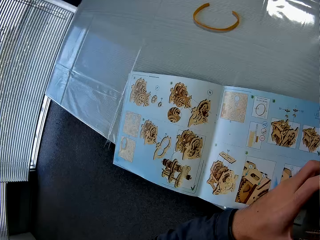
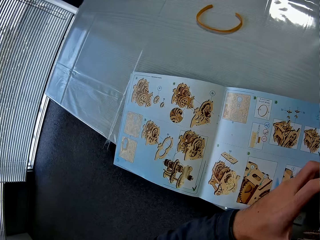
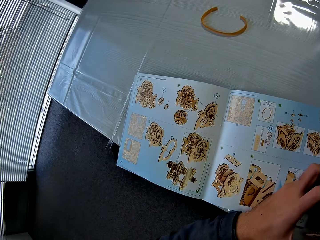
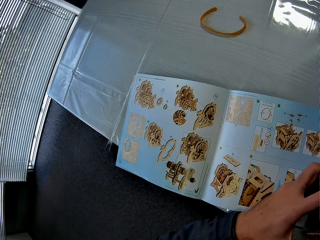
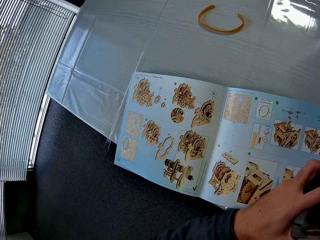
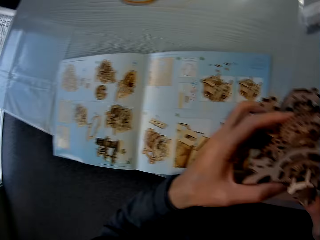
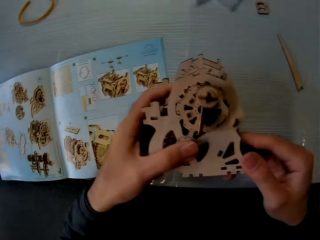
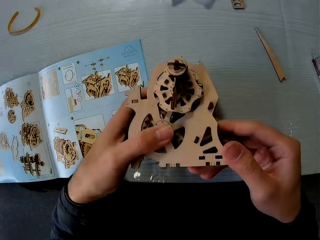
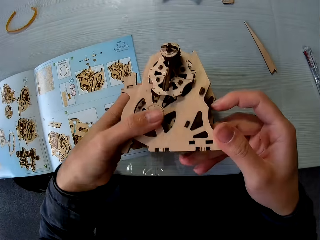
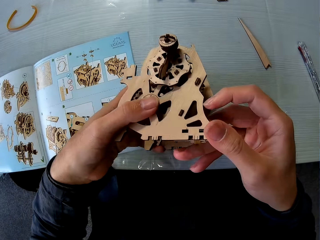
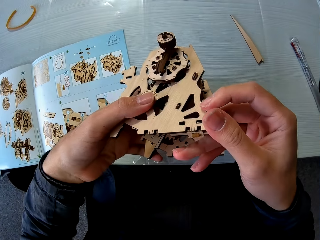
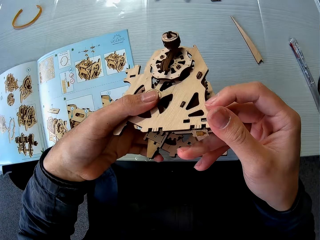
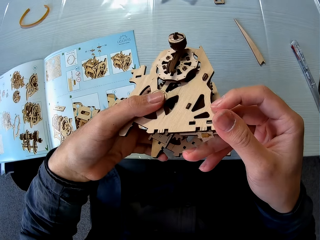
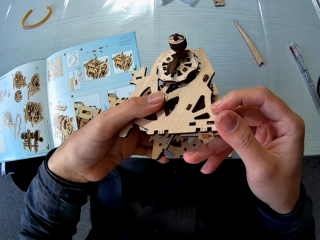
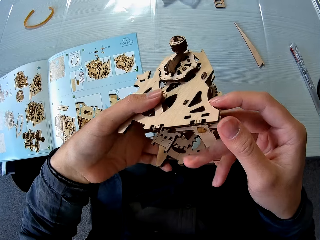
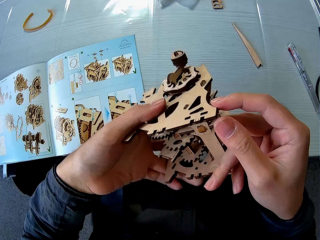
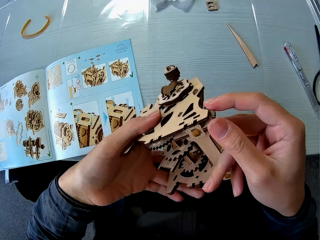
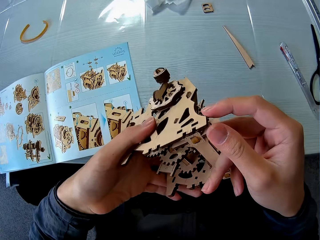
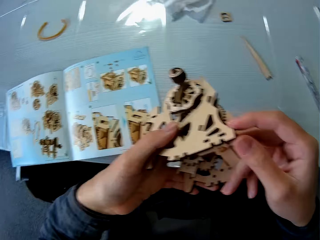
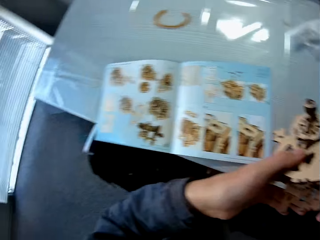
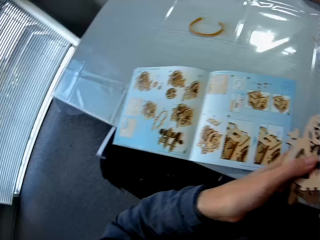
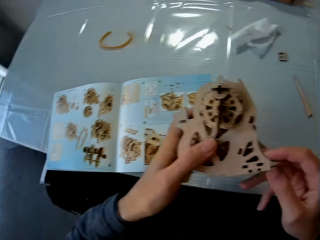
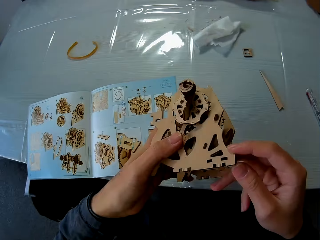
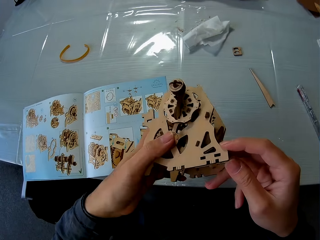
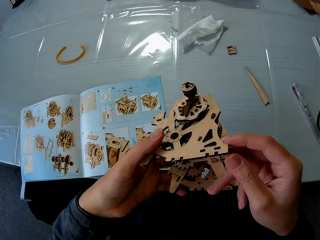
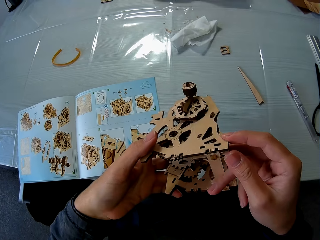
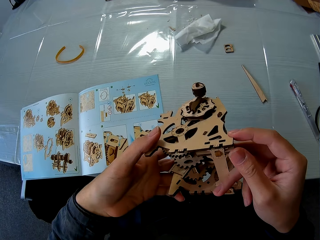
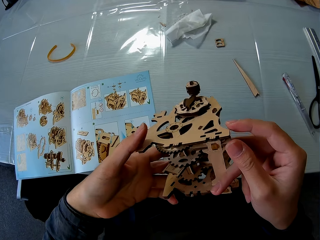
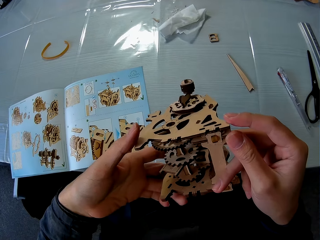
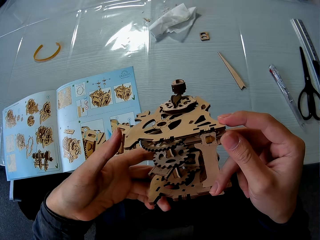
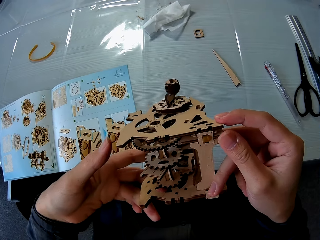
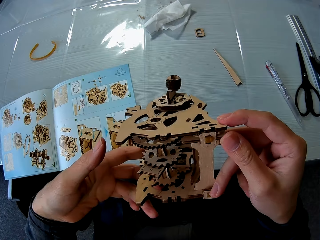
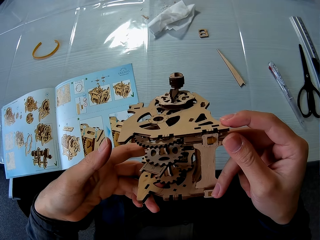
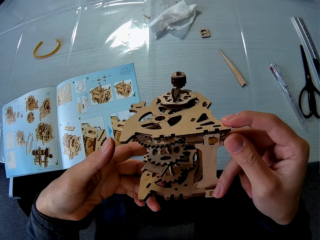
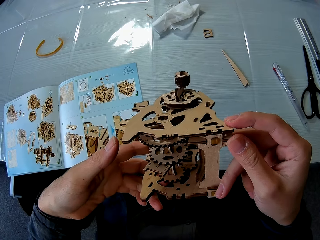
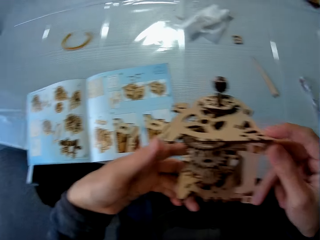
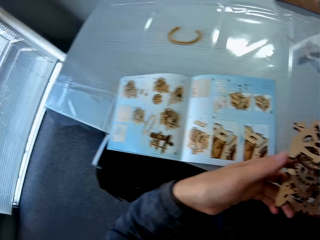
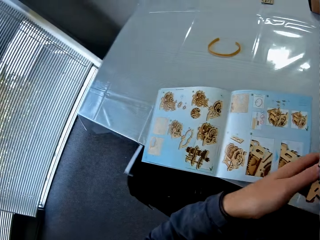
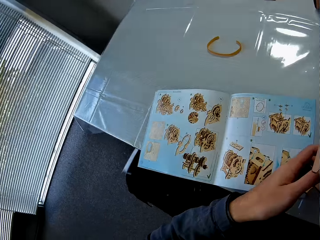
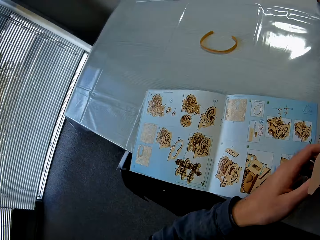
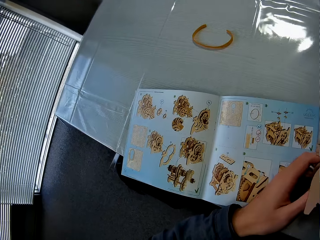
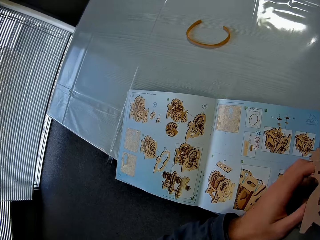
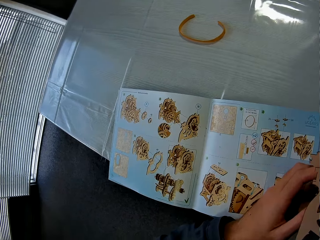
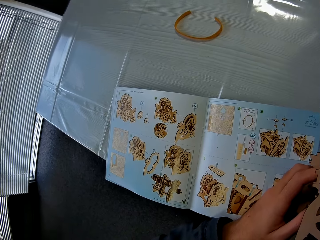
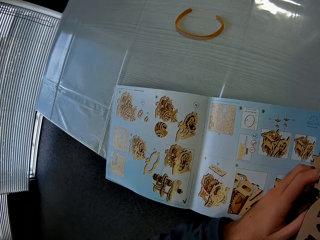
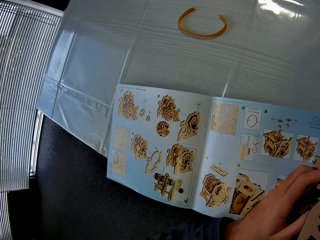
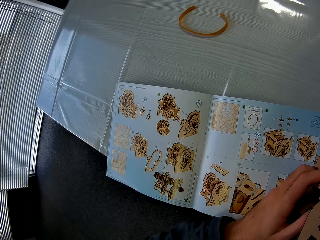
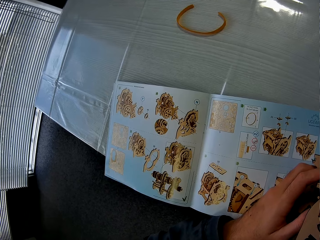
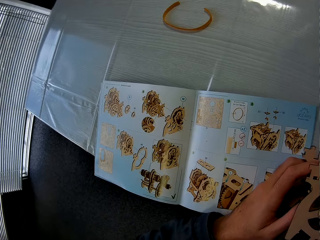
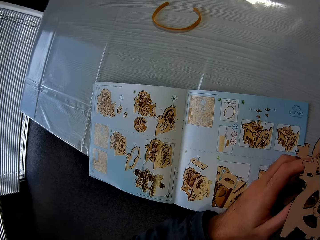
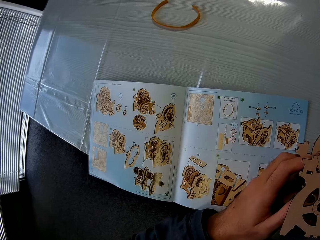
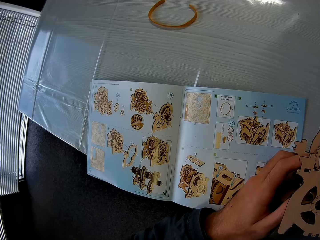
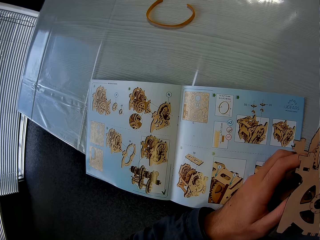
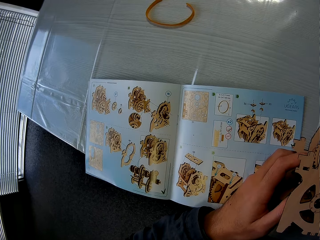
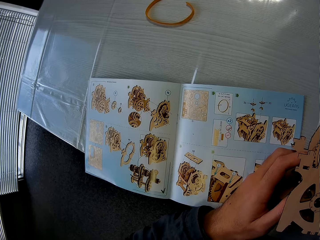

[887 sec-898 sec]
The camera wearer changes direction. They hold a stem gear. They stare at the stem gear. They change direction.

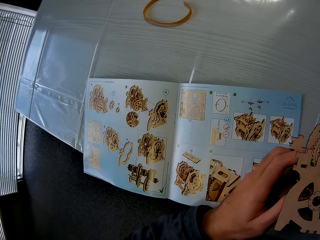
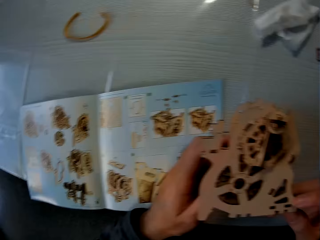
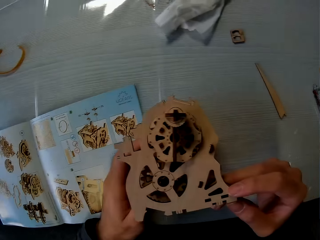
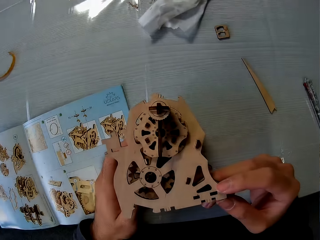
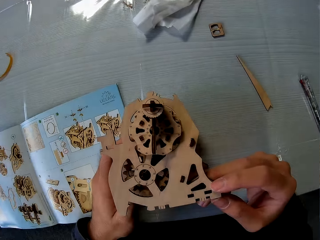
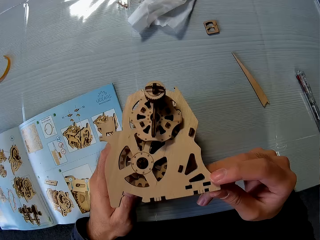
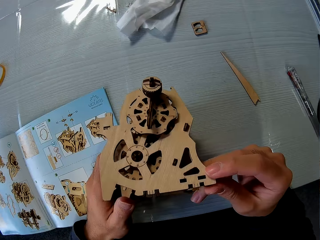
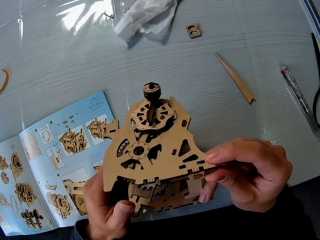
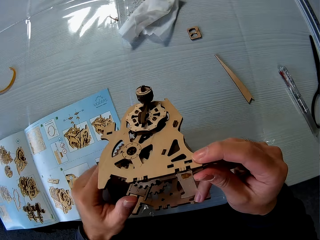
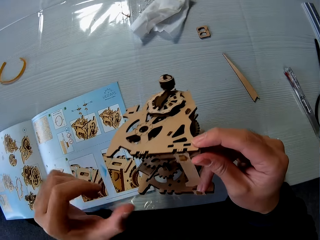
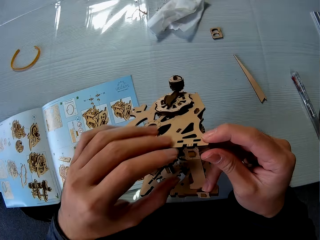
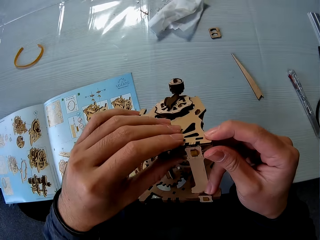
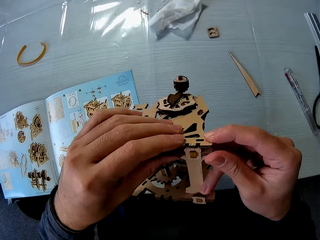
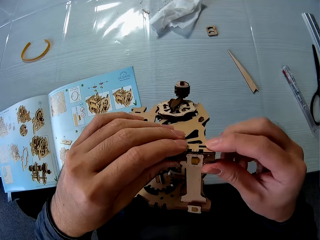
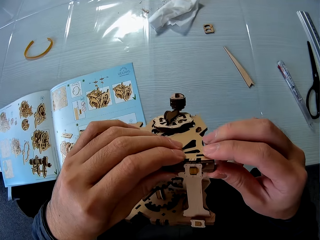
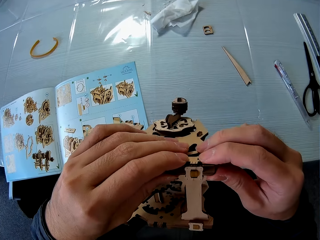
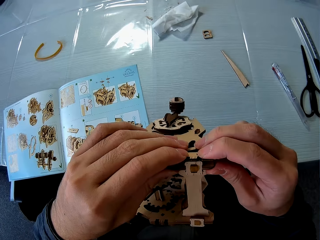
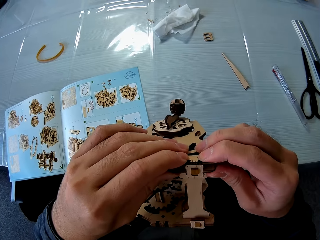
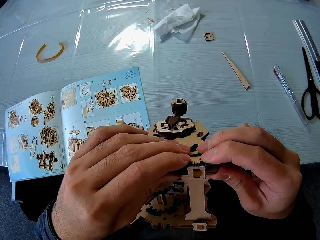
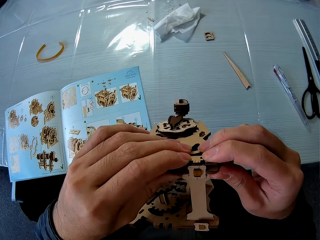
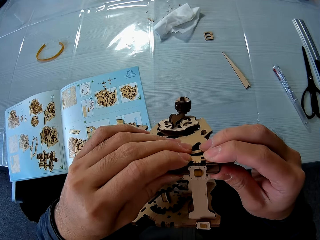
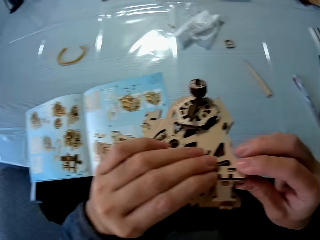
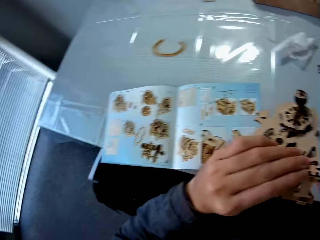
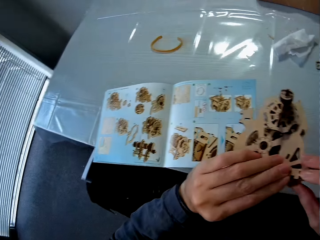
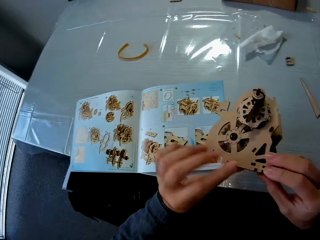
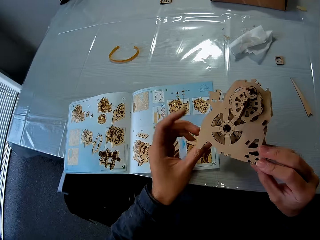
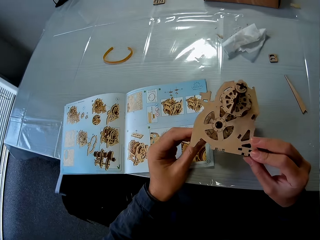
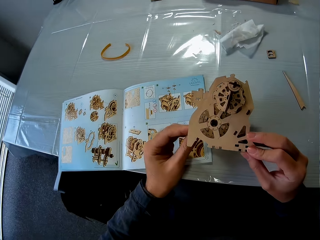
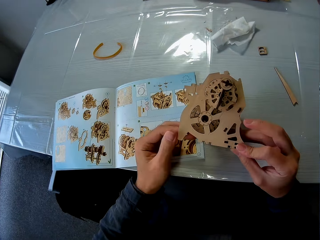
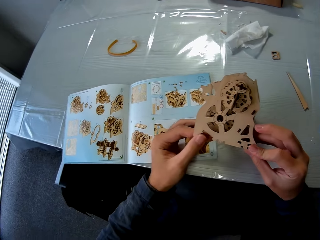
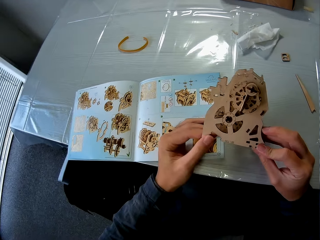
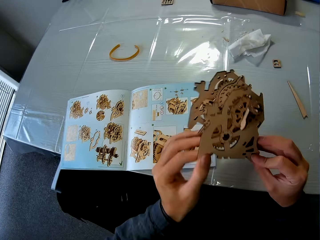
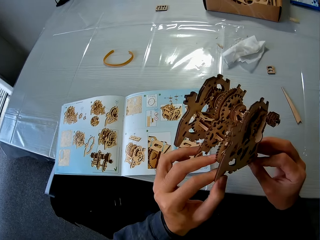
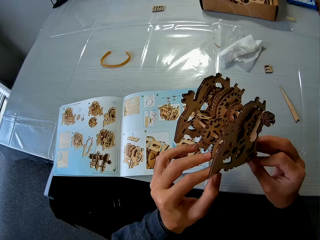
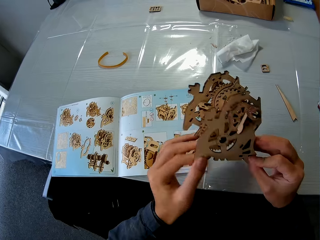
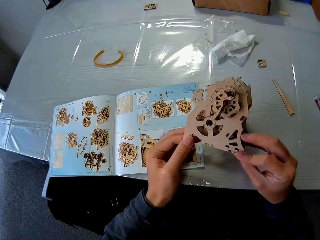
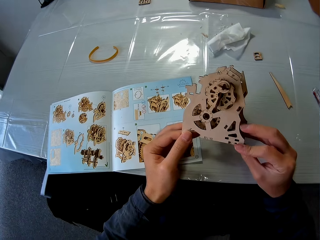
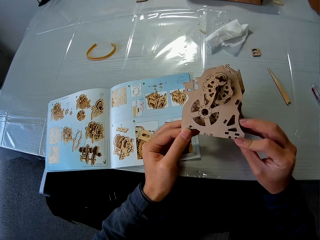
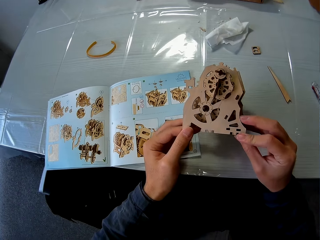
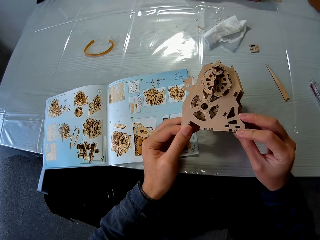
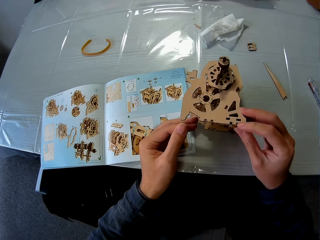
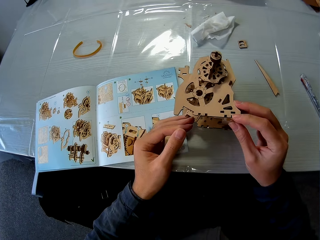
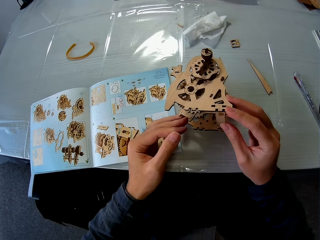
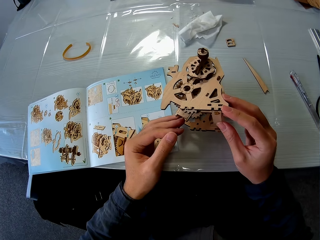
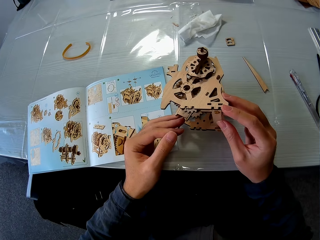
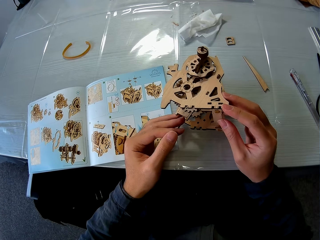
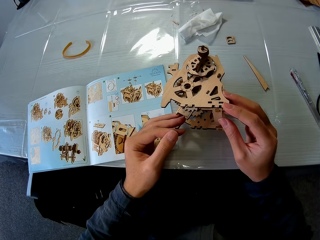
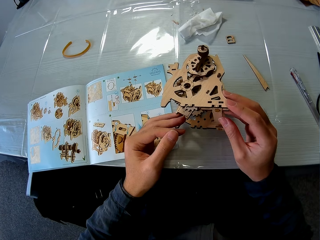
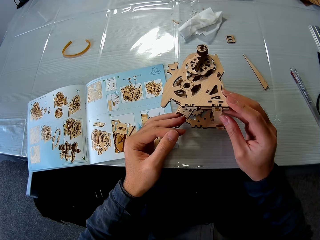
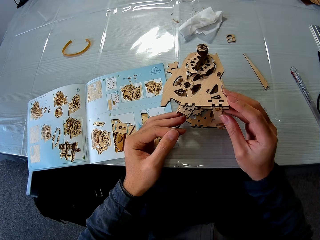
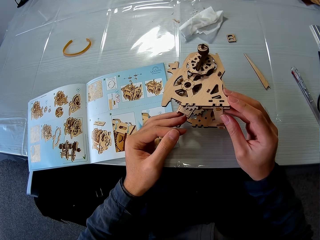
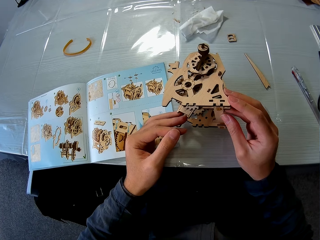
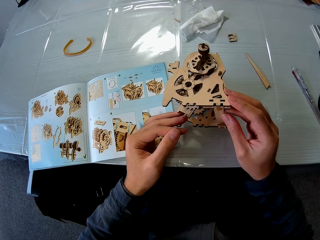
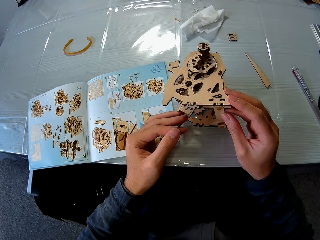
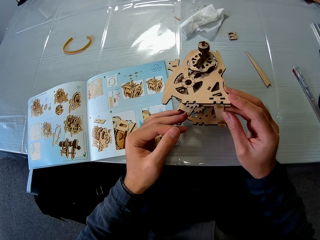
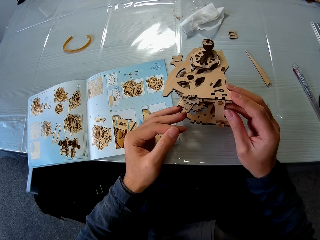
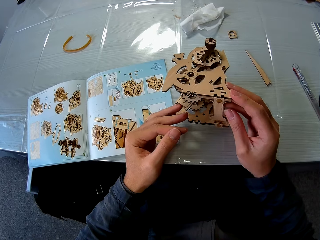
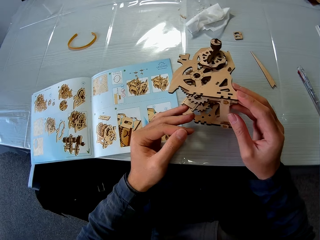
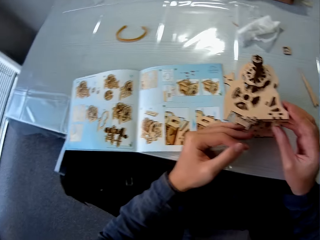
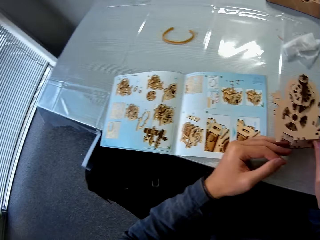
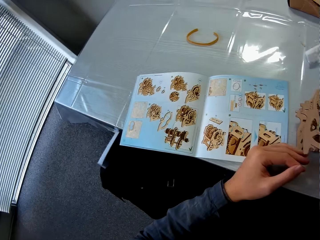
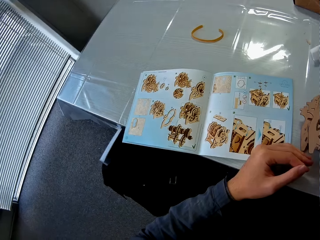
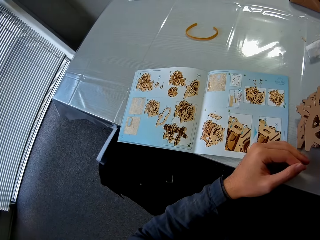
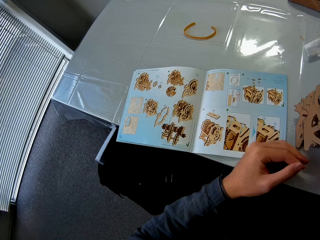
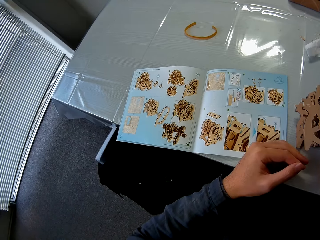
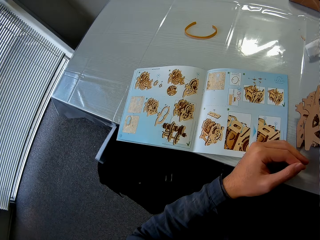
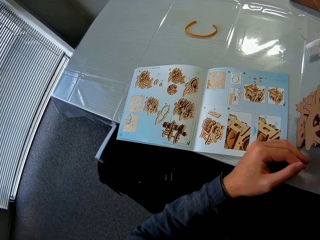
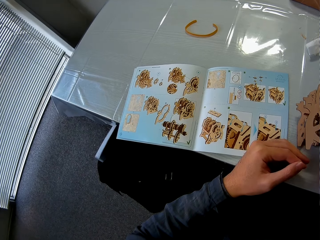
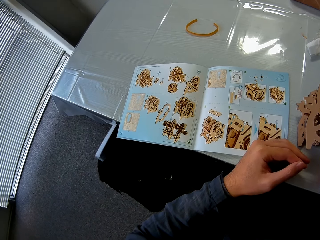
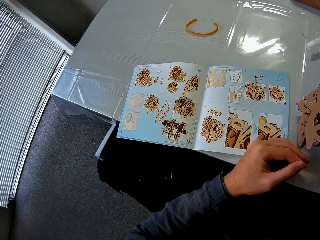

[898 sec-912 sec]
The camera wearer stares at a stem gear. They press the stem gear. They turn the stem gear. They place the gear box on the table. They stare at the stem gear. They move direction. They study the manual.
